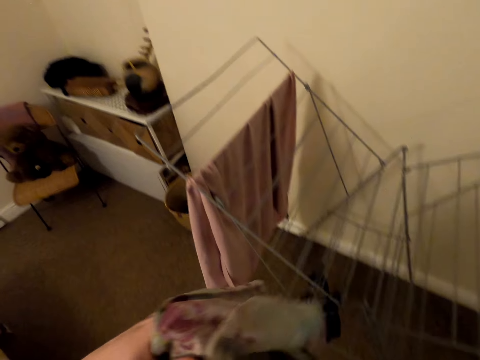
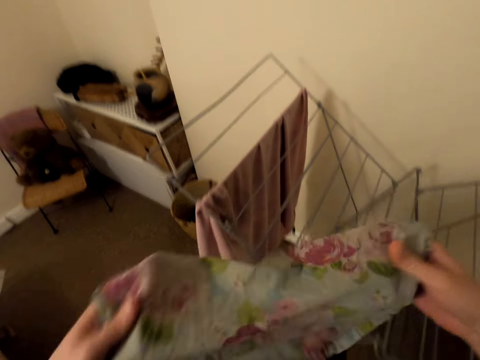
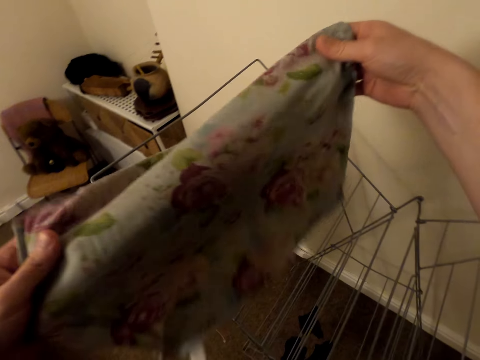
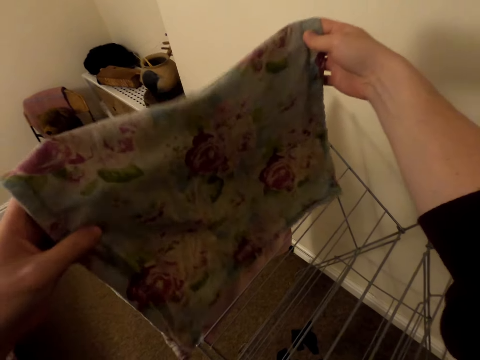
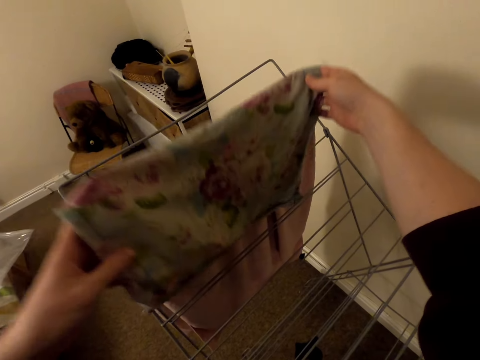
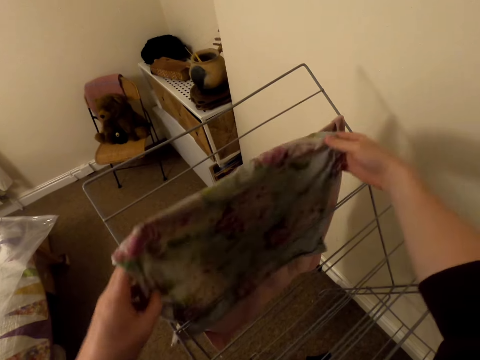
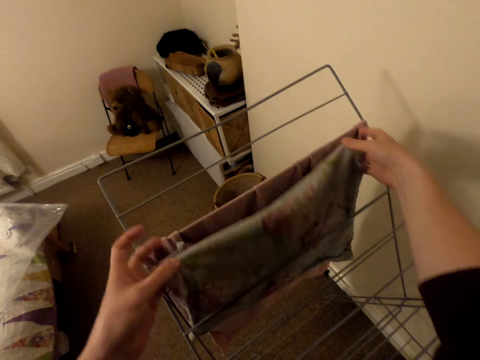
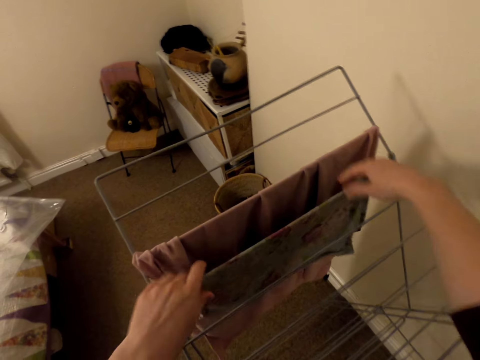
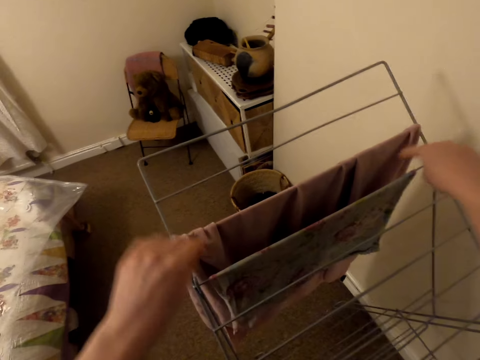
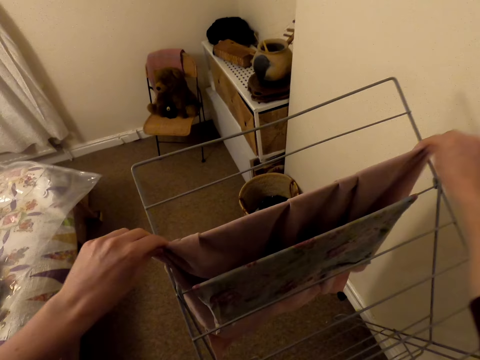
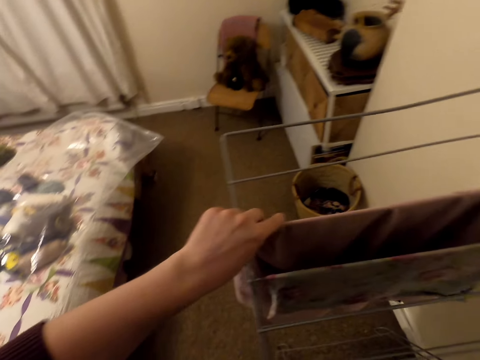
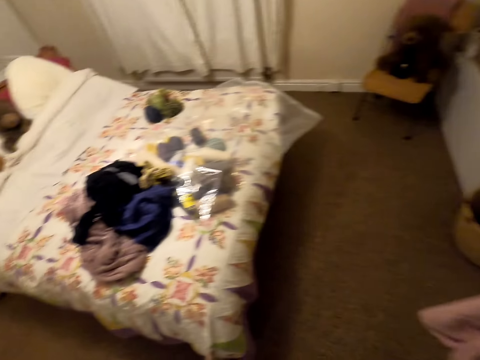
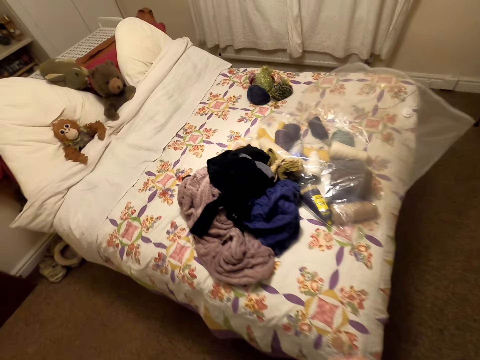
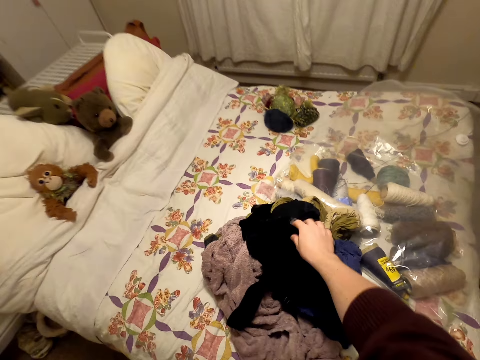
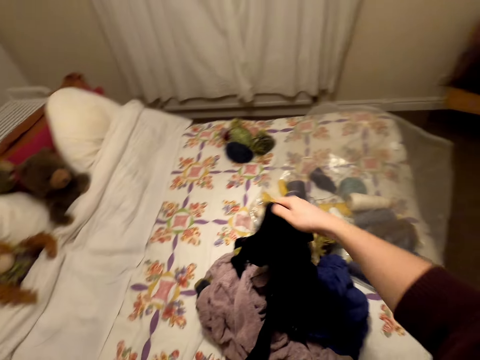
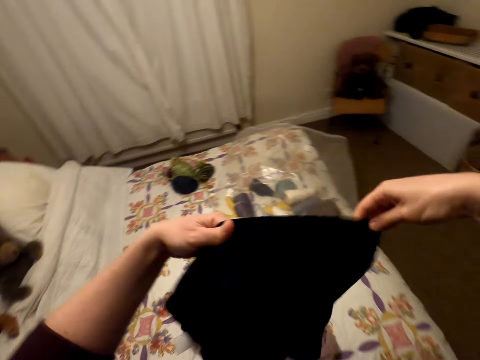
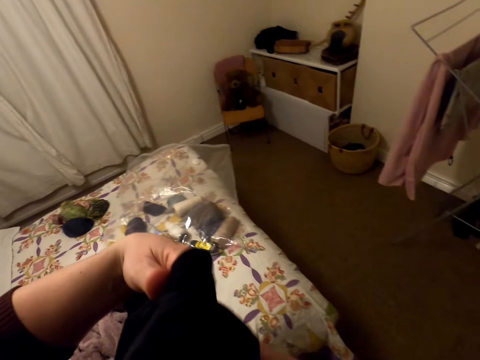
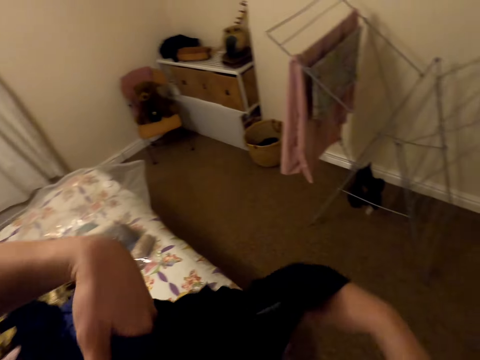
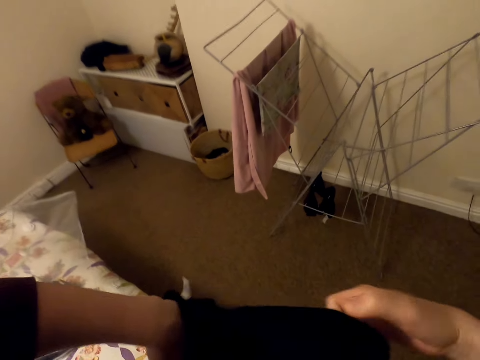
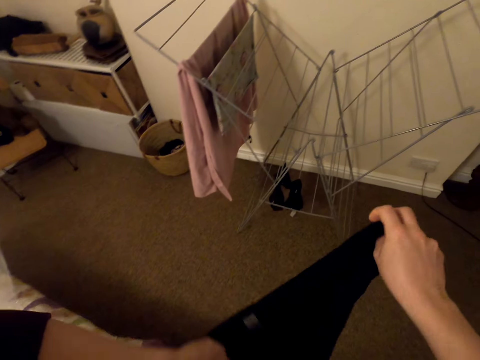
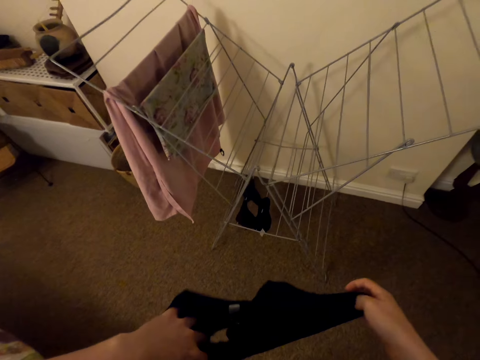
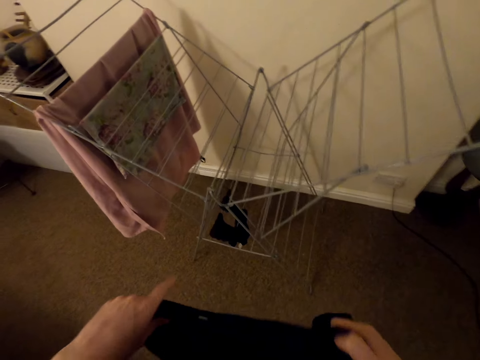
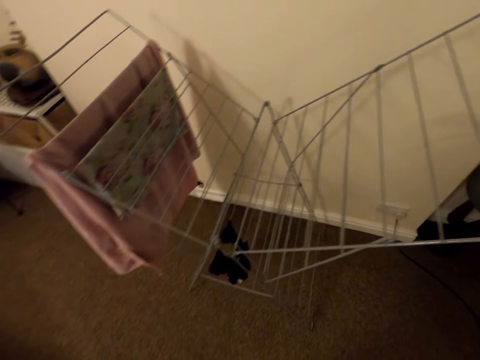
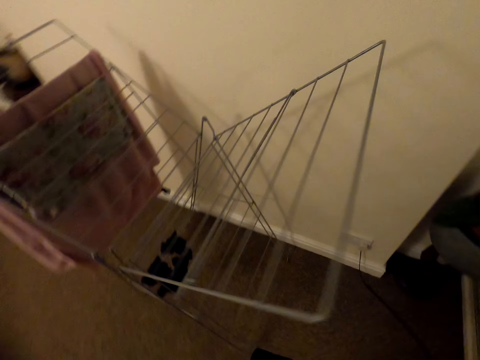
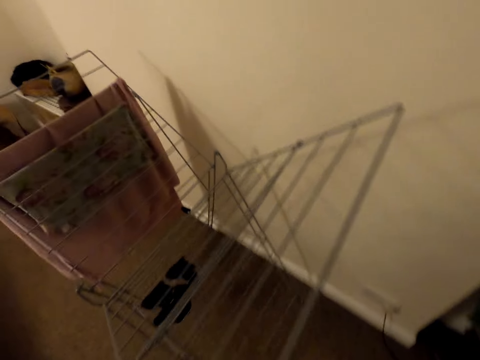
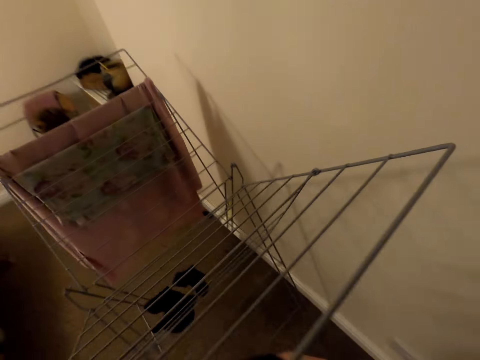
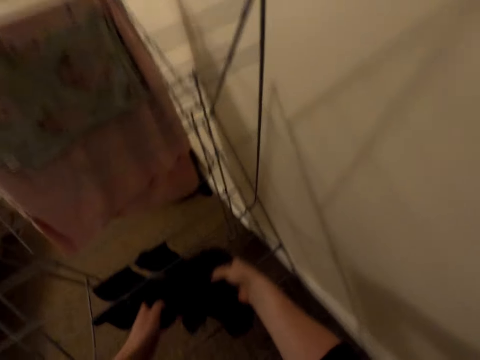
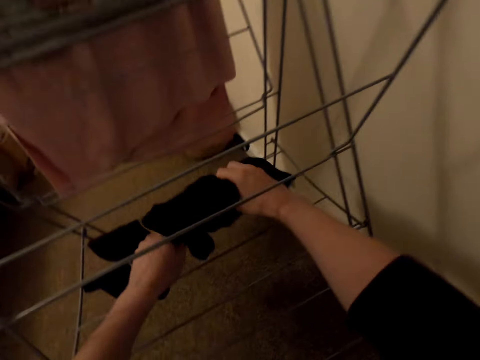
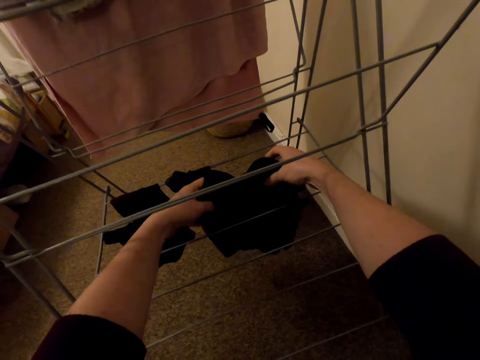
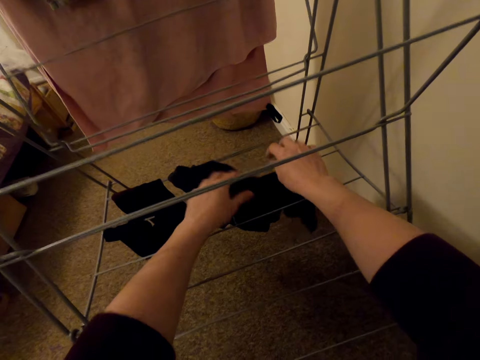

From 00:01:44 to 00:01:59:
The camera wearer hangs the cloth on the rack. They spread the cloth on the rack. They pick up a pair of shorts on the pile of clothes. They unfold the shorts. They hang the shorts.

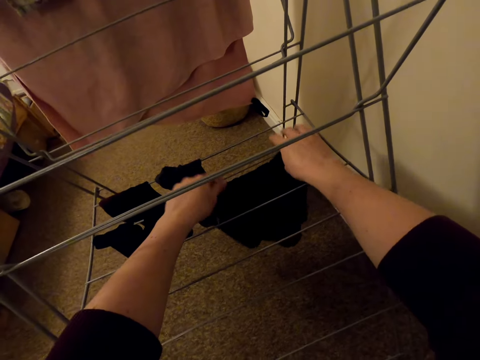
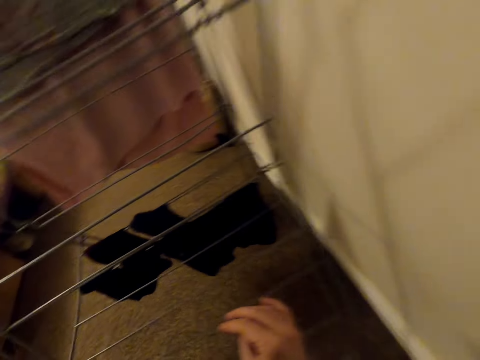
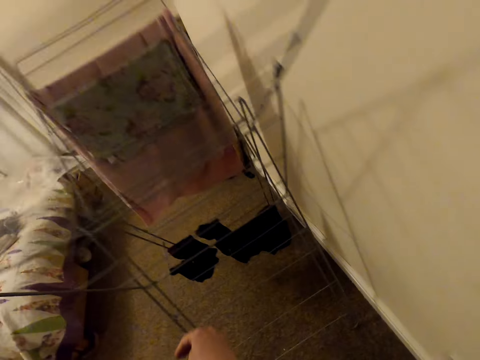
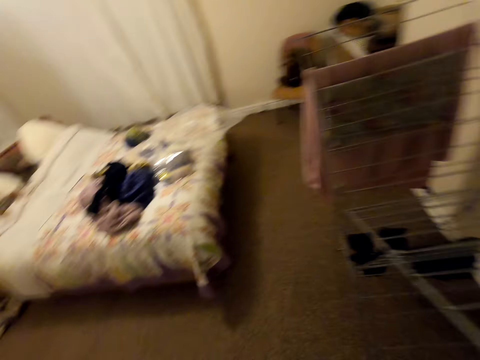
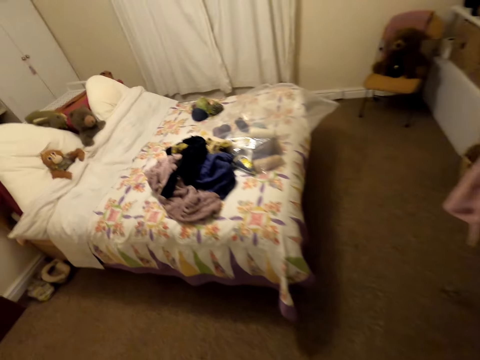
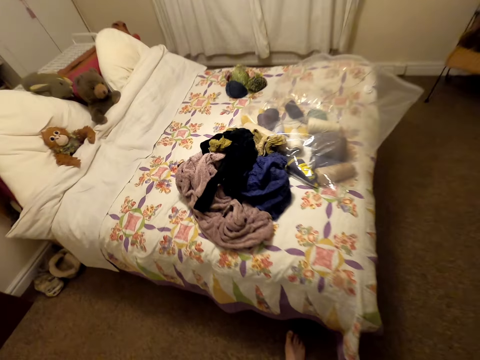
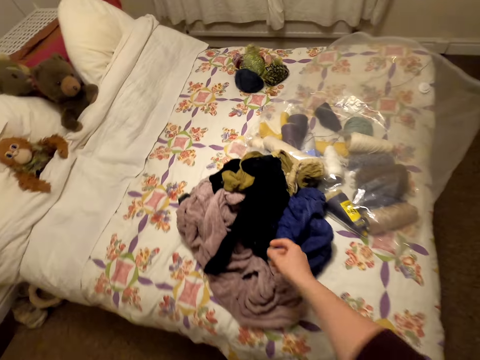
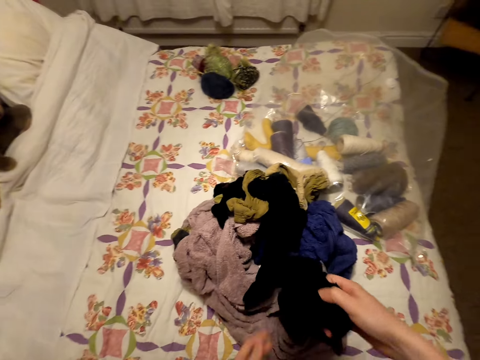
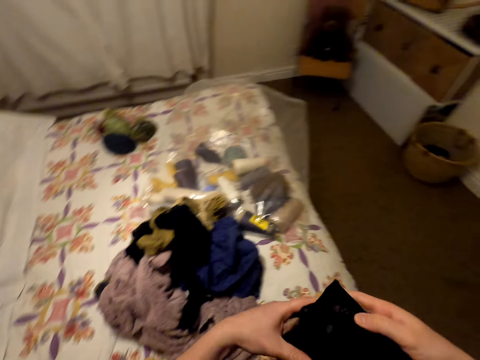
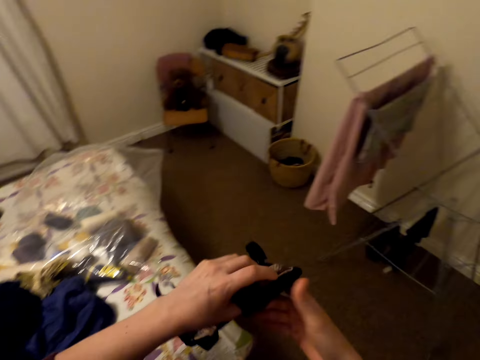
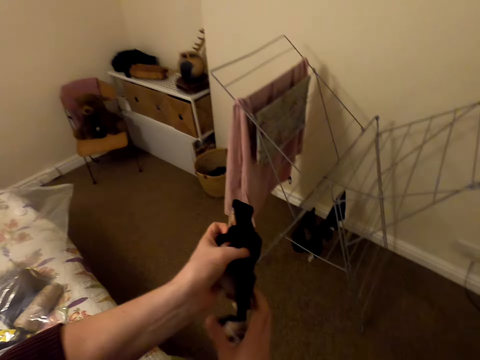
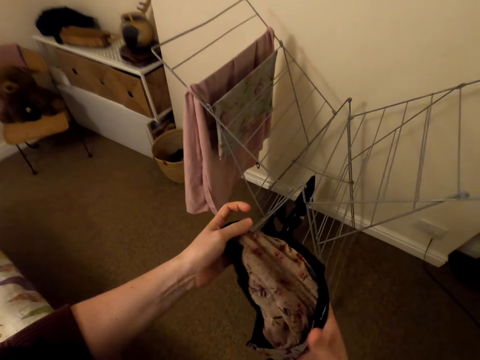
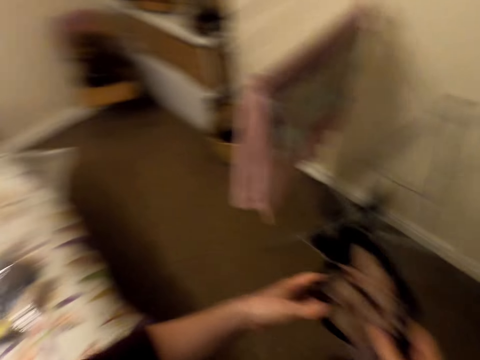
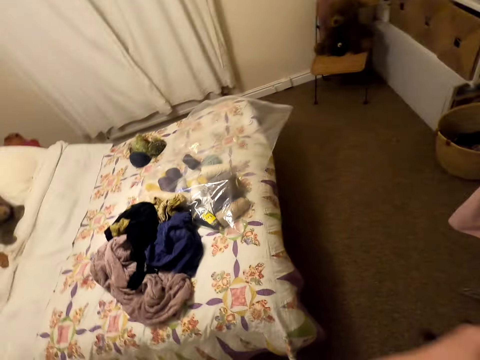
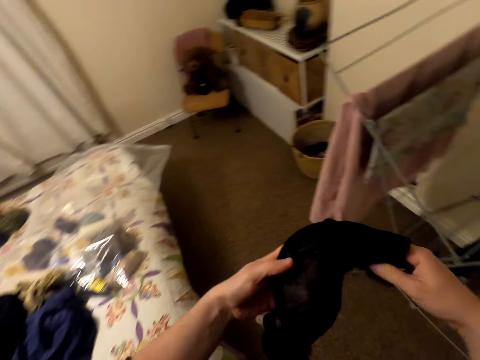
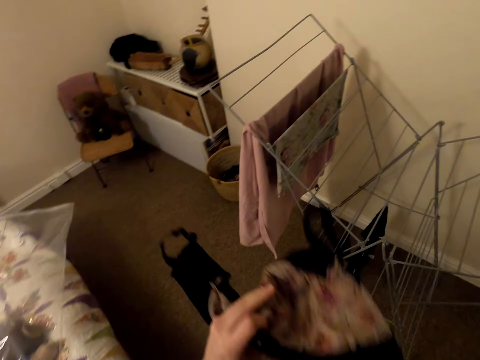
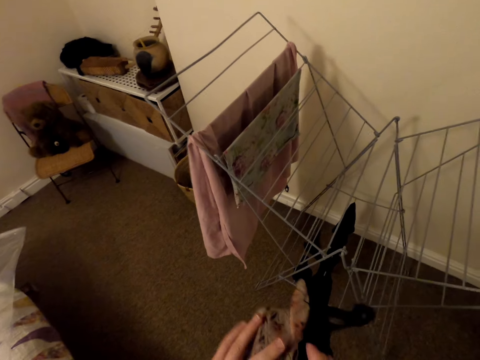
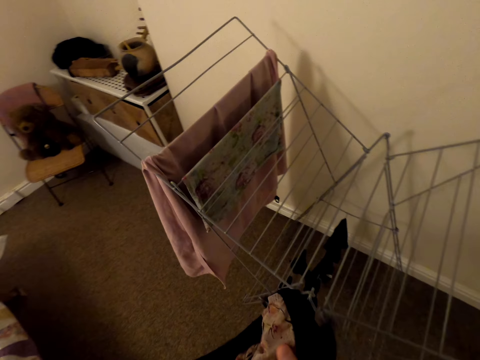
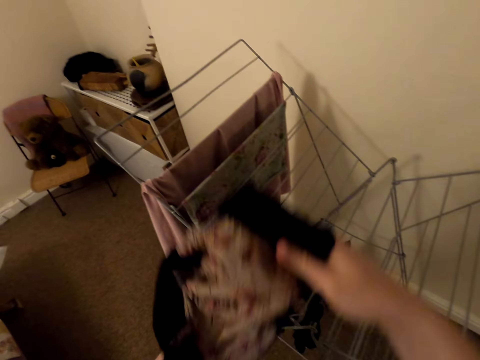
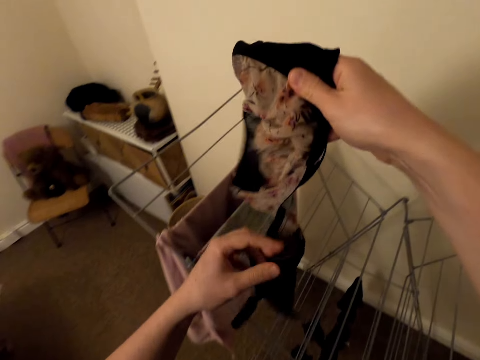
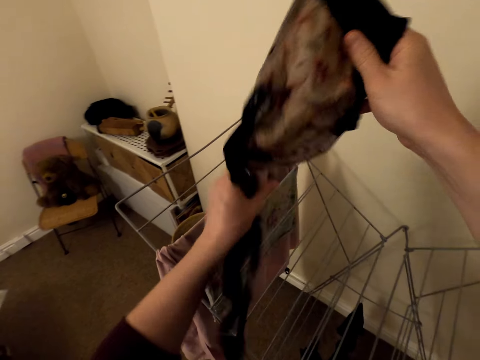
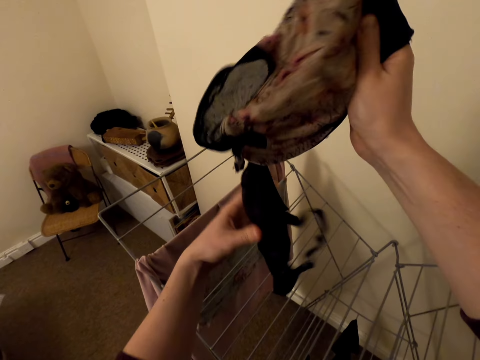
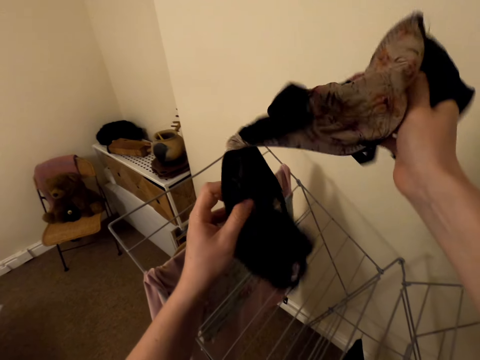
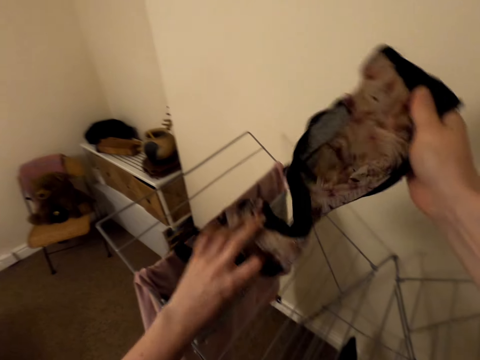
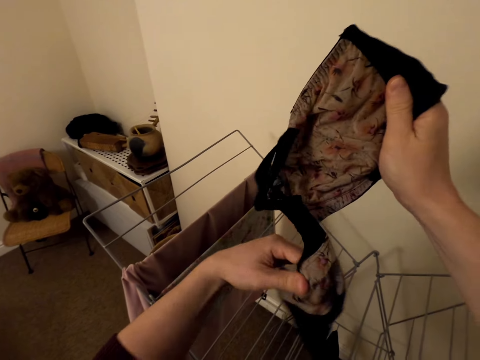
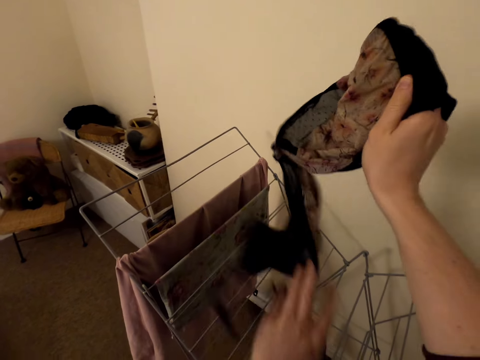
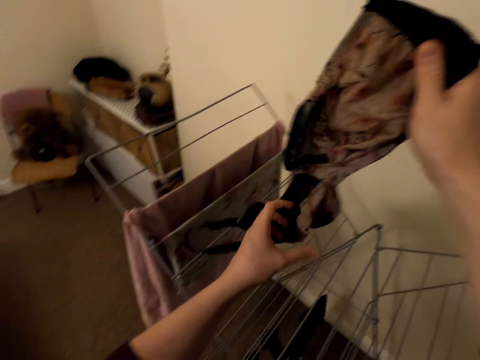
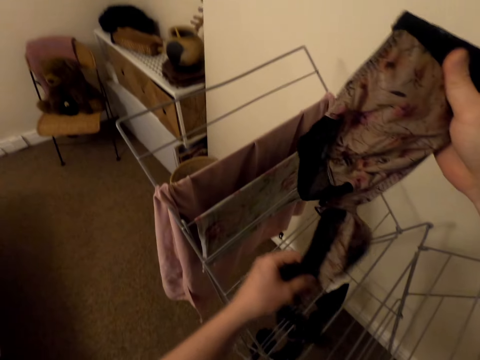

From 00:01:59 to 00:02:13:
The camera wearer moves around. They pick up a cloth. They unfold the cloth. They hang the cloth on the rack.
